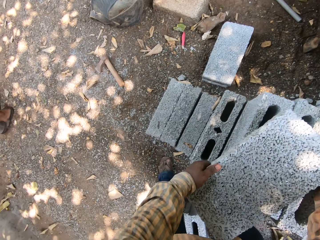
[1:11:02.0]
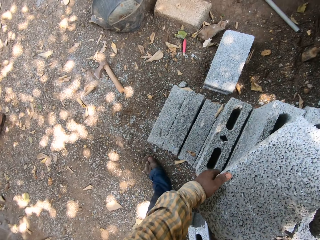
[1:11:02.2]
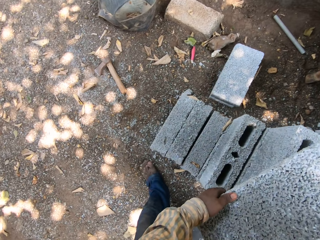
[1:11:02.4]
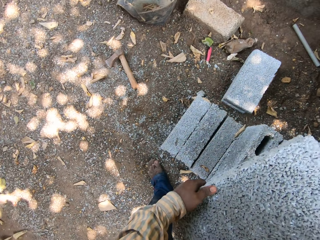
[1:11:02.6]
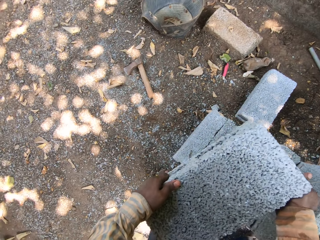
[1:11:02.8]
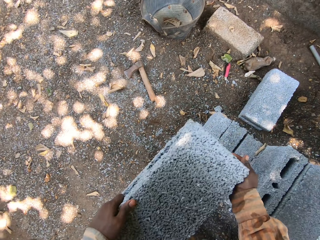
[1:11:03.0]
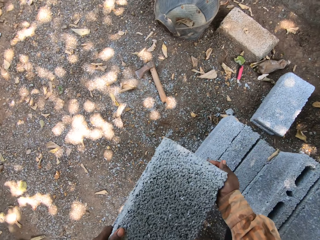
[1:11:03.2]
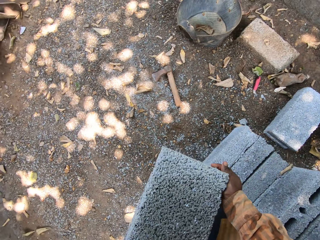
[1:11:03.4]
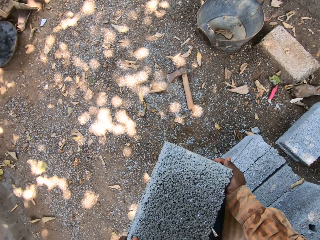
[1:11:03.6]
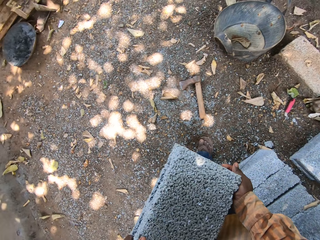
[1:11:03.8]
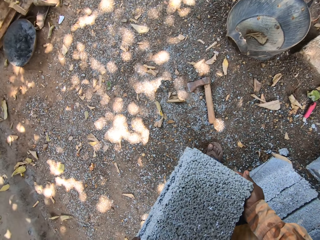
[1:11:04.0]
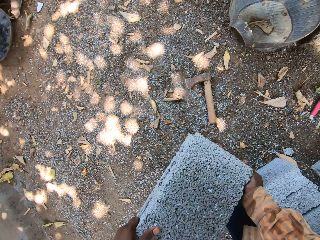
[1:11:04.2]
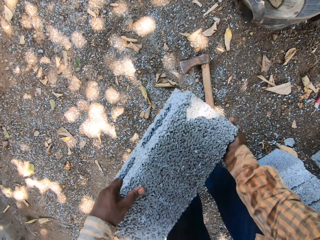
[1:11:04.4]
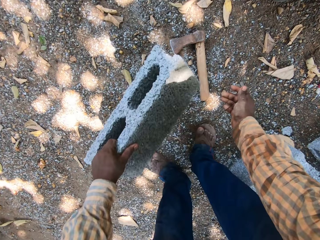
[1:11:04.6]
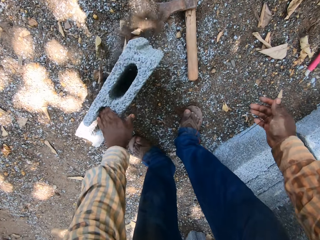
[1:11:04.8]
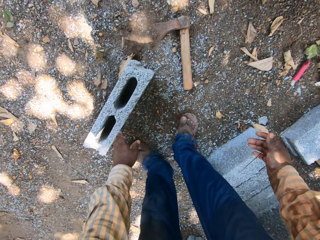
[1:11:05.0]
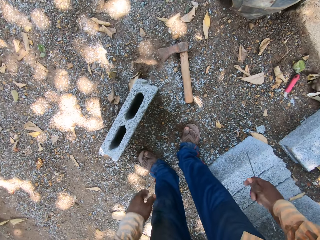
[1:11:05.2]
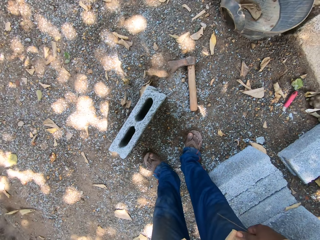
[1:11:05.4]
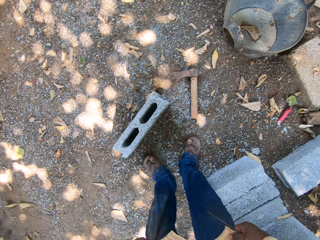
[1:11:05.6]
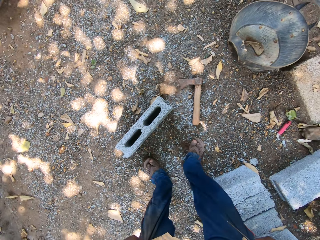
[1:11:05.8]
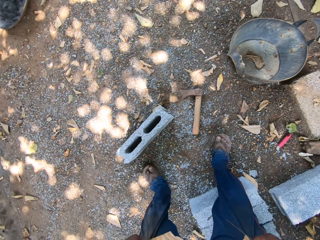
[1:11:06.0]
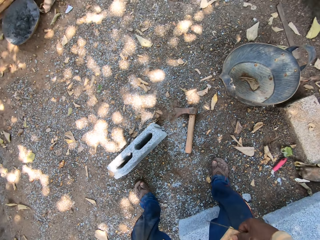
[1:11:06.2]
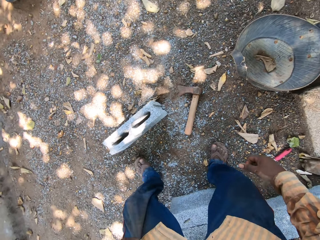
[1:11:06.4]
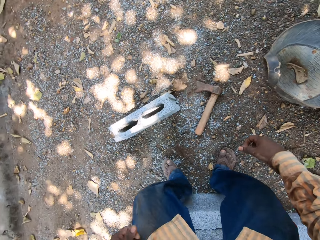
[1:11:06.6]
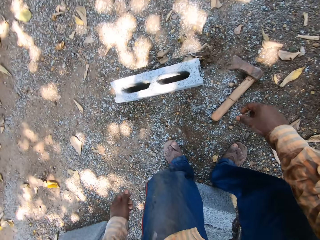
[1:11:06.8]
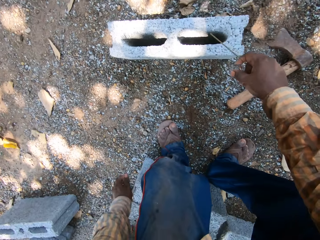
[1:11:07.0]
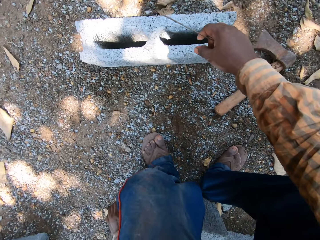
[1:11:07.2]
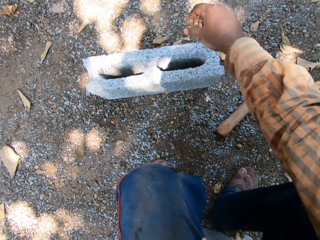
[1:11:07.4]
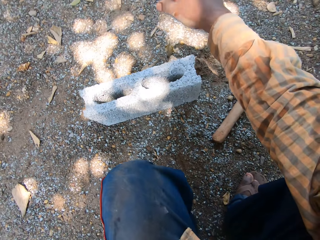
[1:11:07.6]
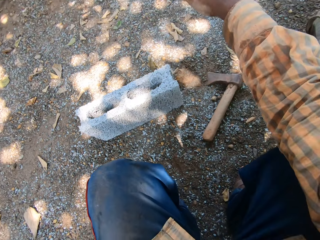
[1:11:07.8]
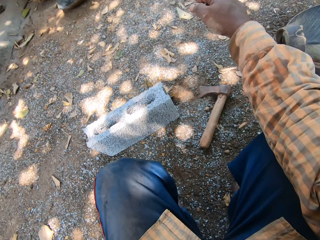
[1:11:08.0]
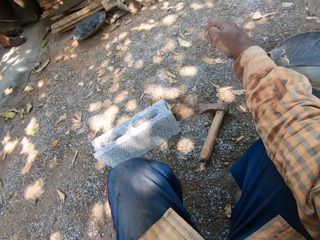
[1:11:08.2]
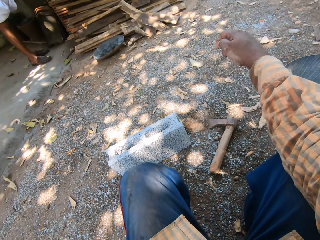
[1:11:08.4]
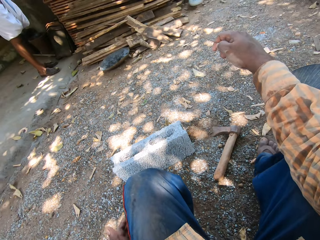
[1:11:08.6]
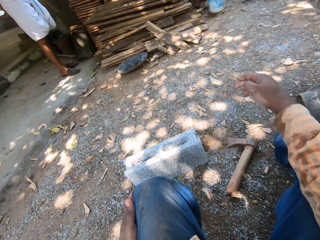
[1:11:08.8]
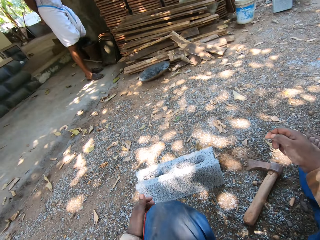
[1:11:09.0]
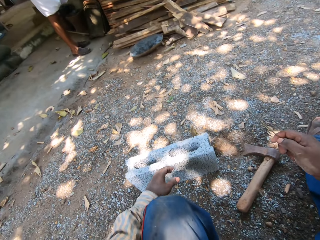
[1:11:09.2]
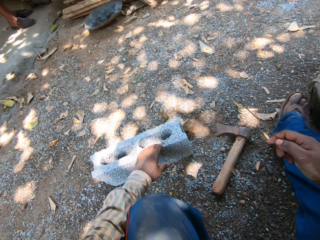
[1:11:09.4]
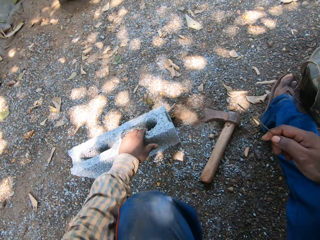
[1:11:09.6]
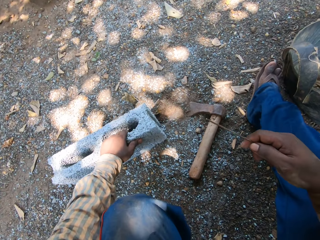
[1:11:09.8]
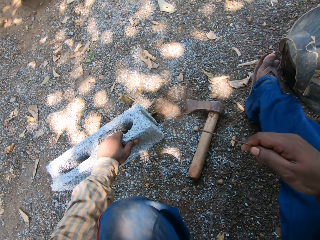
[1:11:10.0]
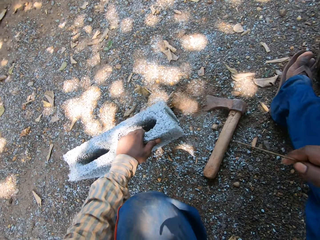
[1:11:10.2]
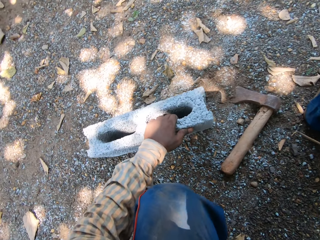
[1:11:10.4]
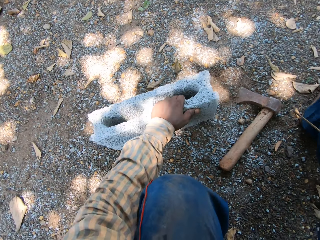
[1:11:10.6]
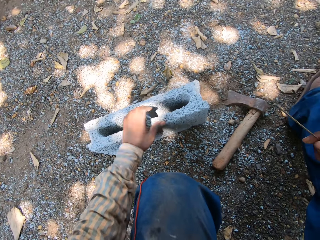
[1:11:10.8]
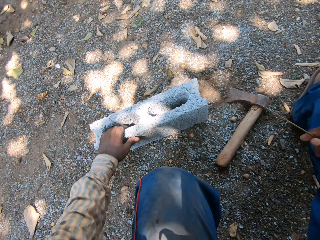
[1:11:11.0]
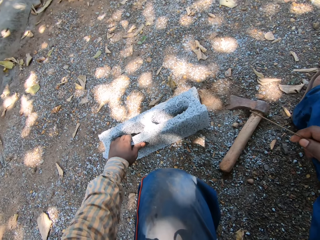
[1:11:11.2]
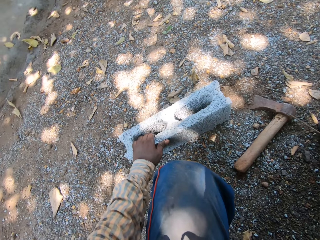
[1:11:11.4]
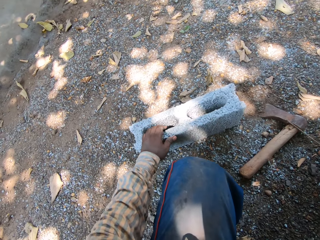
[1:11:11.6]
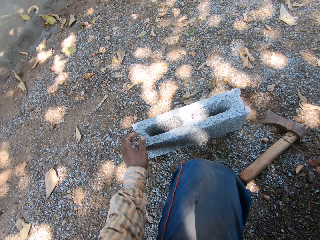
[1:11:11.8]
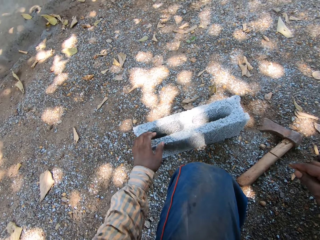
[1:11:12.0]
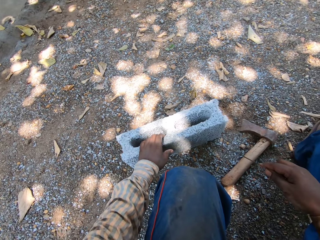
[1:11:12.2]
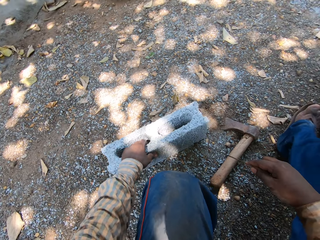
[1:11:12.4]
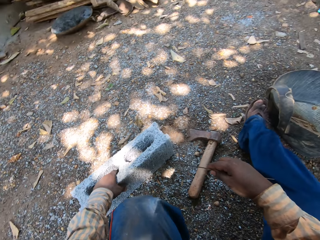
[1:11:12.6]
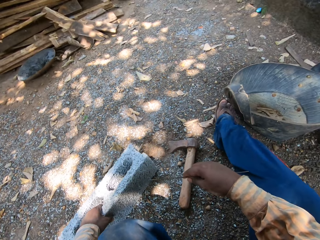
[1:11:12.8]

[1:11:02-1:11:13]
The camera wearer picks up the block on the blocks with both hands. He drops the block on the ground with his left hand. He sits on other bricks. He holds the block on the ground with his left hand. He moves the brick. He holds the block on the ground with his left hand again.

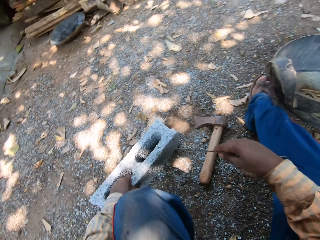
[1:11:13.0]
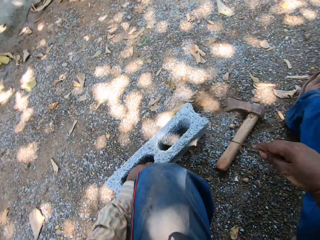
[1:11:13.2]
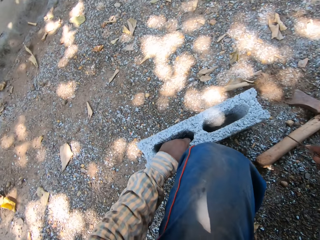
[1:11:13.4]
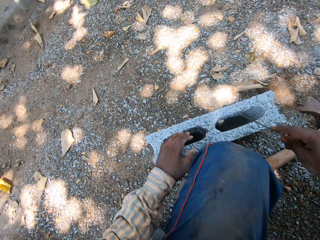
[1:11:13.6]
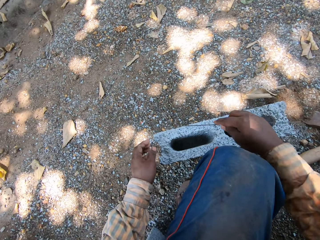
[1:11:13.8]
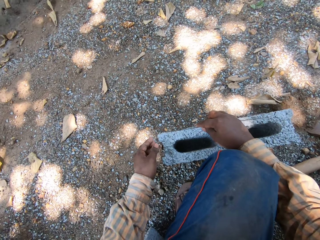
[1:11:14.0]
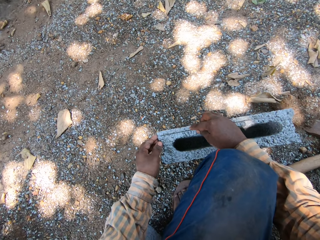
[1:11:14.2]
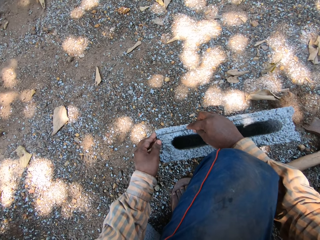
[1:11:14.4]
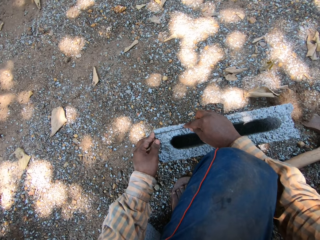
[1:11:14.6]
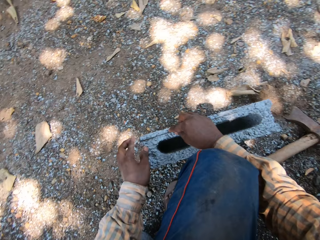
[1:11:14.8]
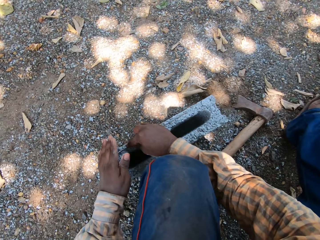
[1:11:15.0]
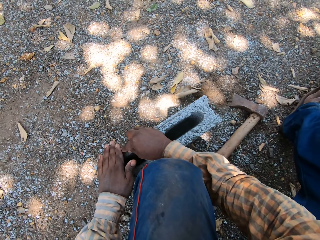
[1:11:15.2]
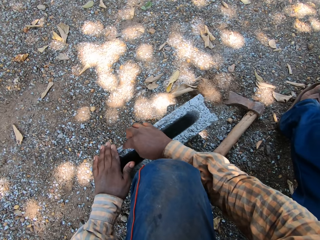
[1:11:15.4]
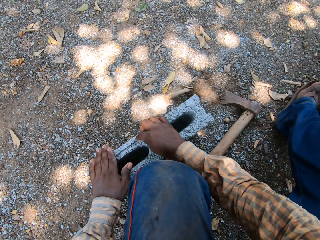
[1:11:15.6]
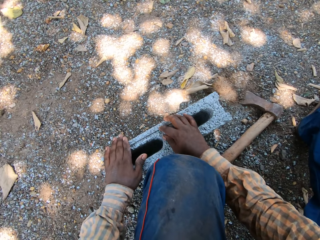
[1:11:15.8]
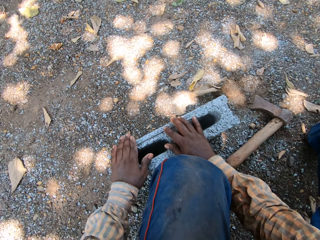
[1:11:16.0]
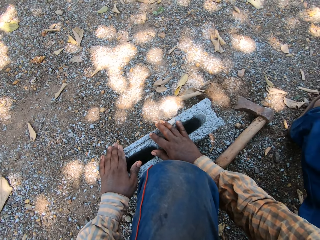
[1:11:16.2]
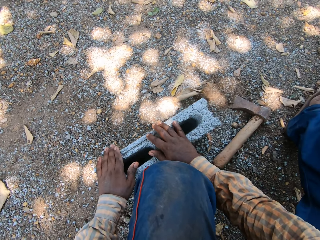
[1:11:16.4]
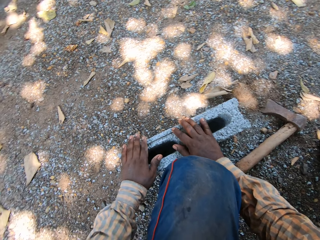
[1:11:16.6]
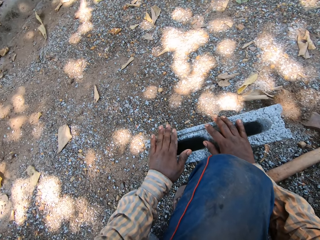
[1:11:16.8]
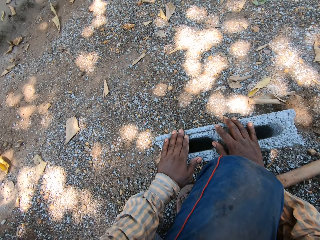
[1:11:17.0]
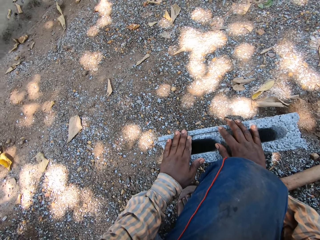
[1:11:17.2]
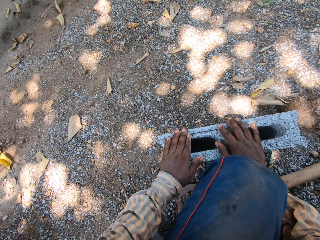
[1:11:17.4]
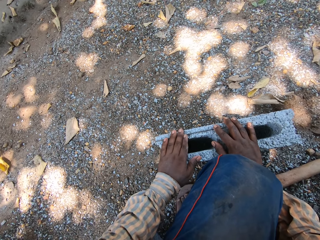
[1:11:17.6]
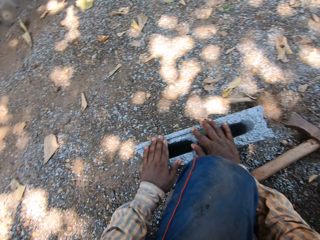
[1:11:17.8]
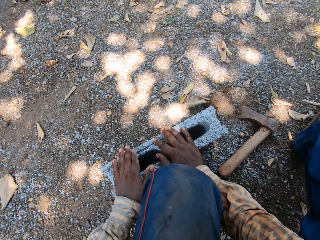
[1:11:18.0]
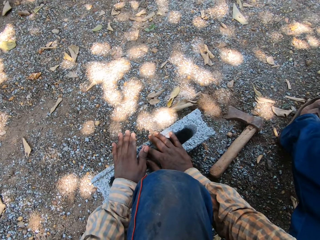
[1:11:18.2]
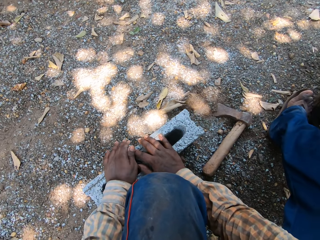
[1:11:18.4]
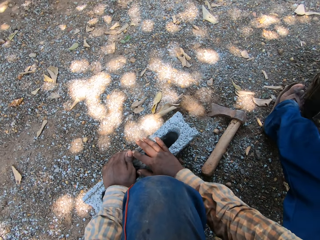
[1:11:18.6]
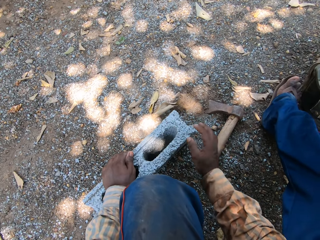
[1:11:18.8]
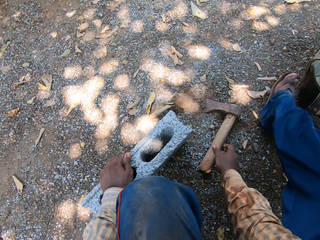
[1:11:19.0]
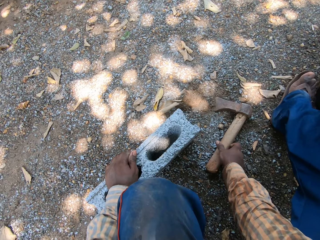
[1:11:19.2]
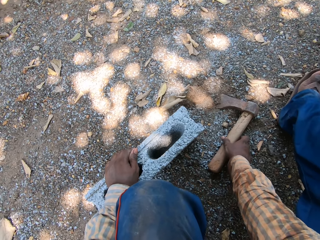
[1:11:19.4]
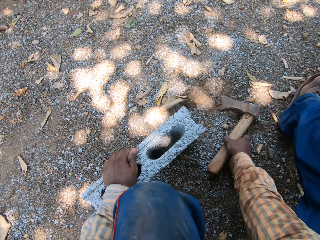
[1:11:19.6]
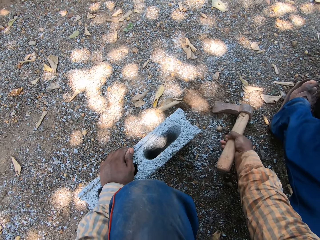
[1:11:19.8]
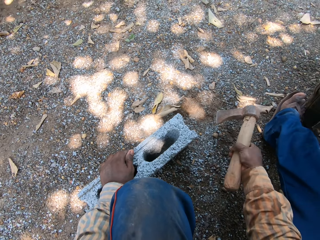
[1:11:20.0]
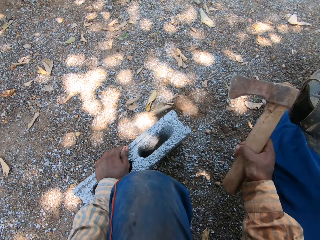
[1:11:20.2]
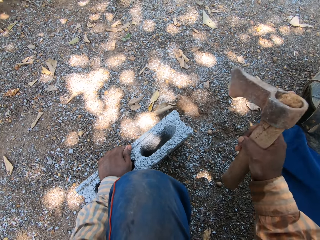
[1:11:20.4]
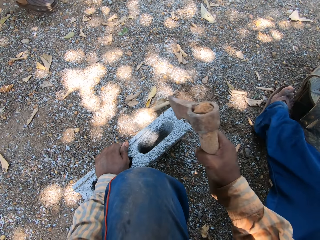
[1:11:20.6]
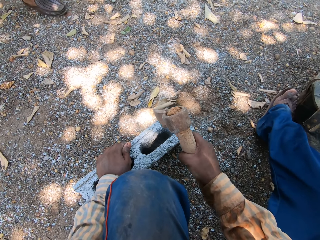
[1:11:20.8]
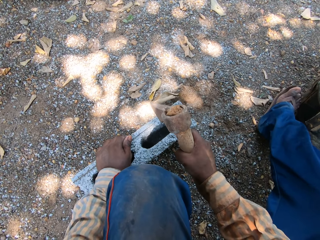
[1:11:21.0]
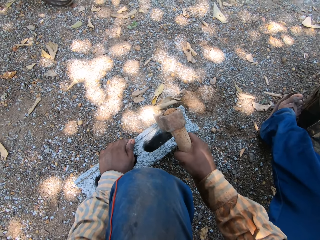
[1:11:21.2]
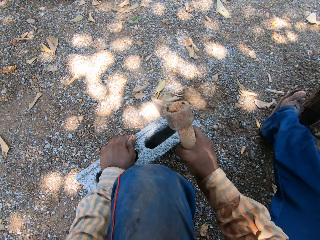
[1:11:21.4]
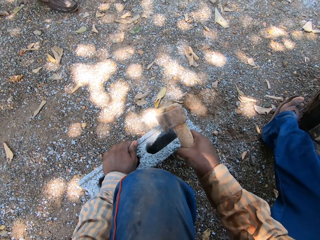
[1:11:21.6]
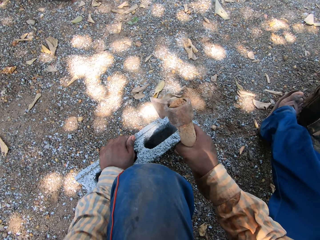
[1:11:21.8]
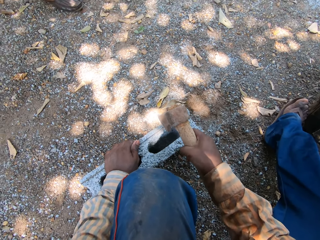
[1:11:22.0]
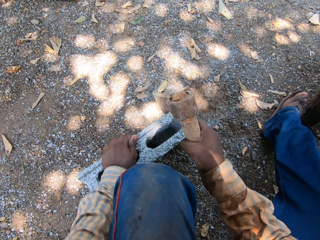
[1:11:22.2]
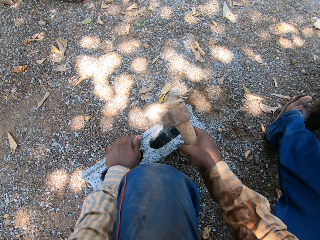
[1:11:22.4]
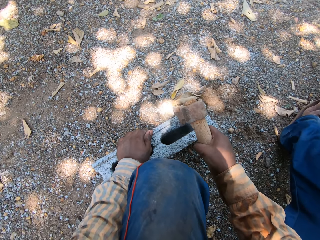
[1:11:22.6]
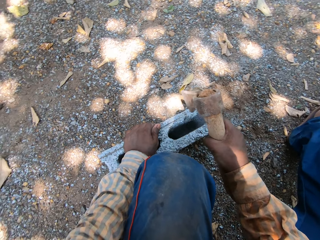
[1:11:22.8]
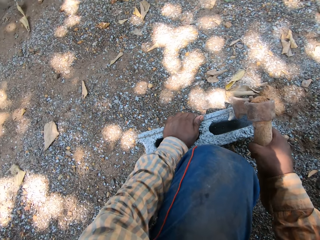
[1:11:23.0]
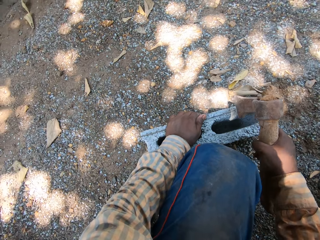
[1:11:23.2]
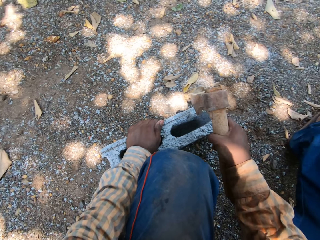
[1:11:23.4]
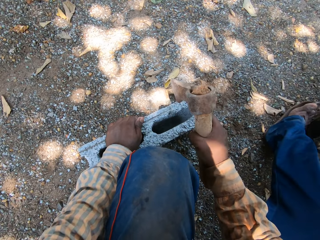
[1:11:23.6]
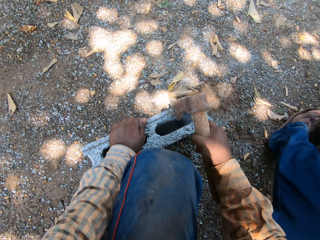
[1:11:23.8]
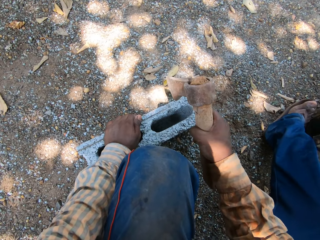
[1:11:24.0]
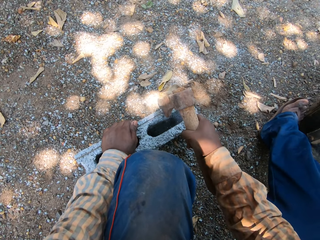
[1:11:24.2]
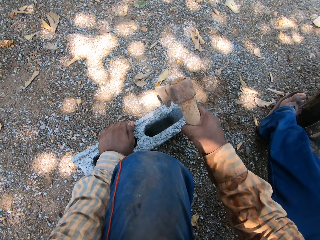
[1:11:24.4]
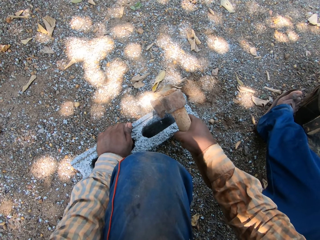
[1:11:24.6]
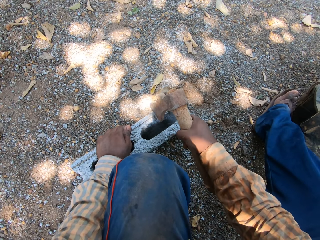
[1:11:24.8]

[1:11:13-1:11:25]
The camera wearer shifts the block on the ground with his left hand. He holds the block on the ground with his left hand. He places the rod on the block with his right hand. He measures the brick with the metal rod. He holds the rod on the block with his left hand. He holds the rod on the block with both hands. He holds the rod on the block with his left hand. He picks up a hammer or axe on the ground with his right hand. He cuts the brick with the axe. He hits the rod on the block with the hammer in his right hand.
